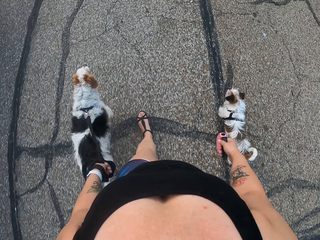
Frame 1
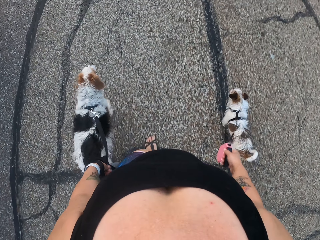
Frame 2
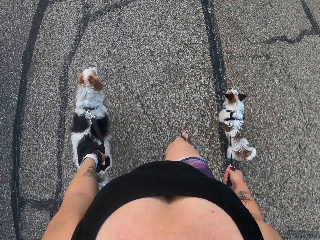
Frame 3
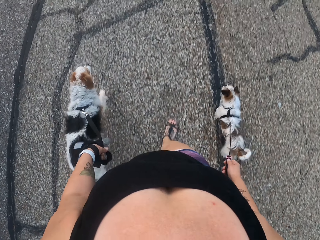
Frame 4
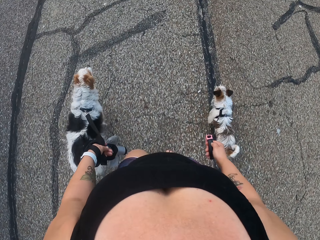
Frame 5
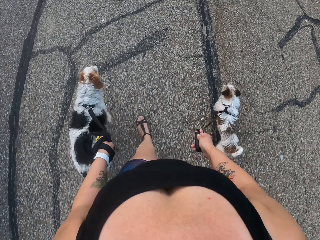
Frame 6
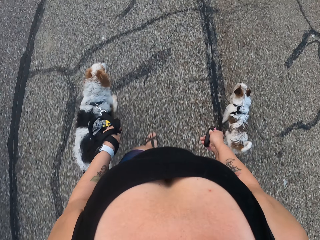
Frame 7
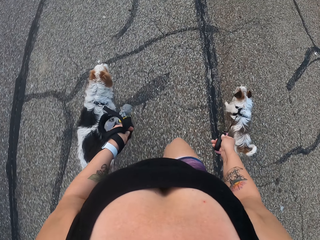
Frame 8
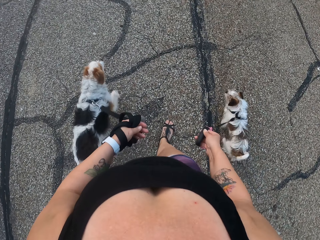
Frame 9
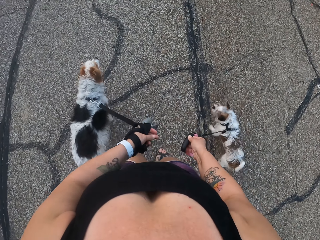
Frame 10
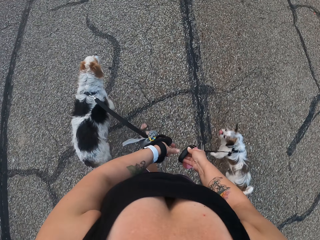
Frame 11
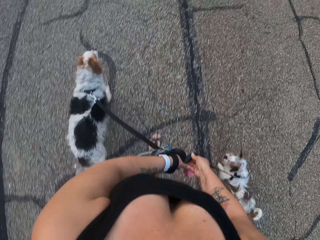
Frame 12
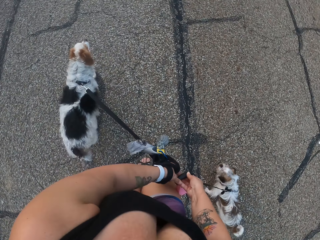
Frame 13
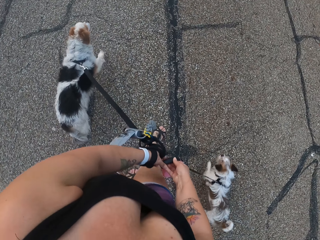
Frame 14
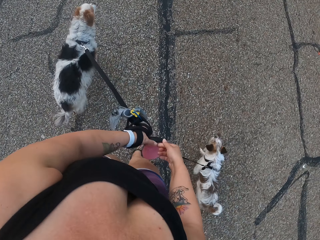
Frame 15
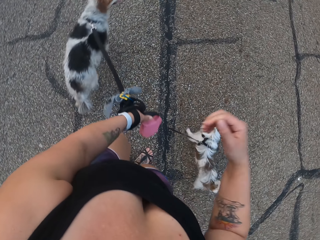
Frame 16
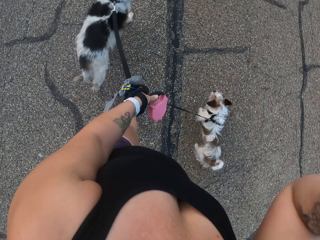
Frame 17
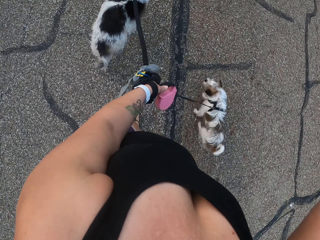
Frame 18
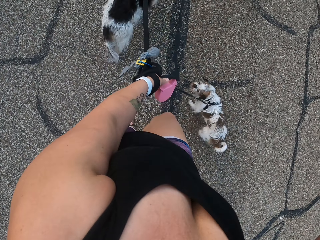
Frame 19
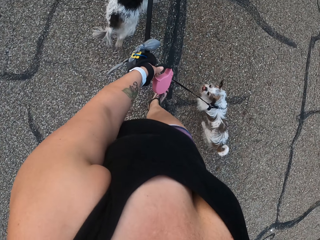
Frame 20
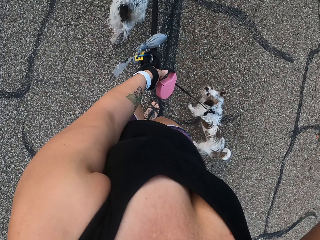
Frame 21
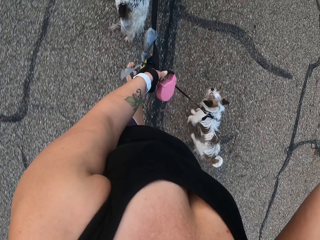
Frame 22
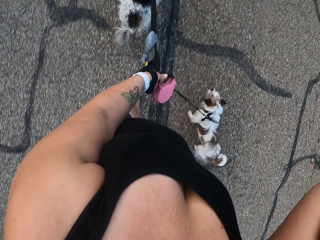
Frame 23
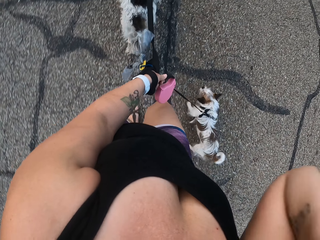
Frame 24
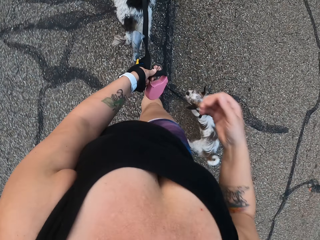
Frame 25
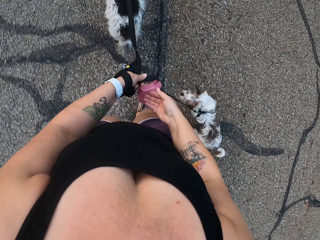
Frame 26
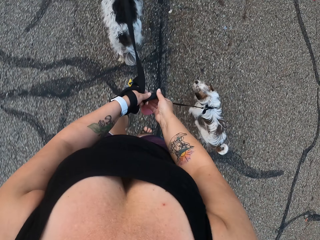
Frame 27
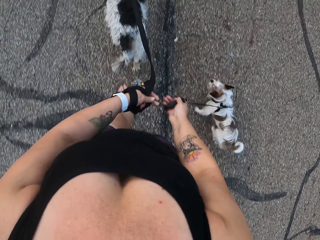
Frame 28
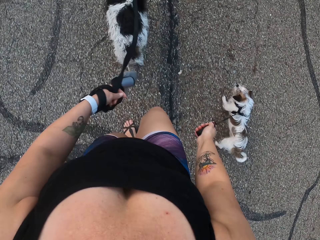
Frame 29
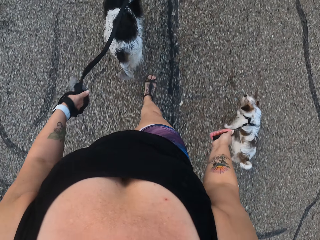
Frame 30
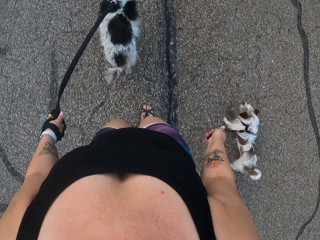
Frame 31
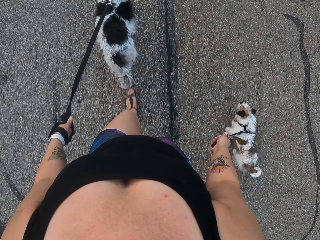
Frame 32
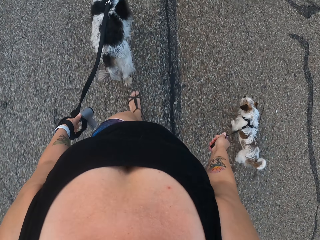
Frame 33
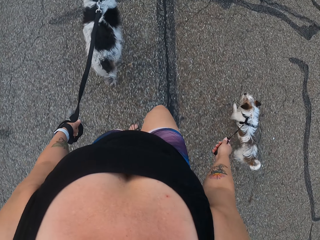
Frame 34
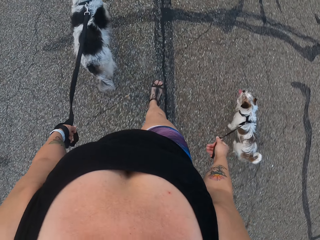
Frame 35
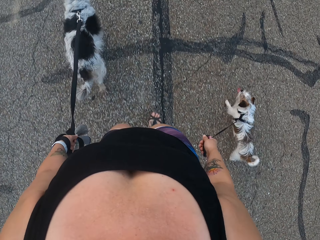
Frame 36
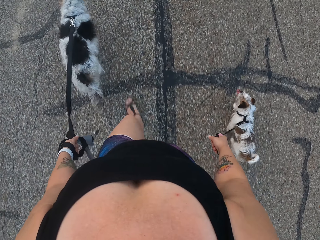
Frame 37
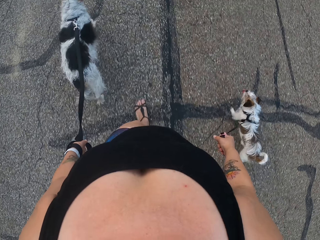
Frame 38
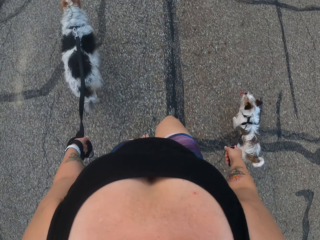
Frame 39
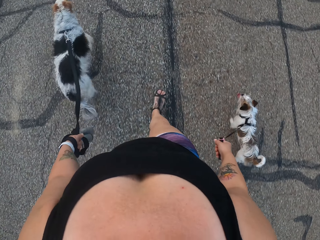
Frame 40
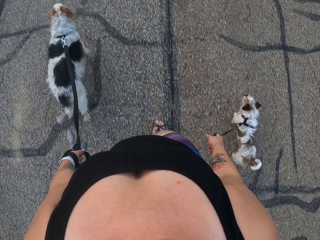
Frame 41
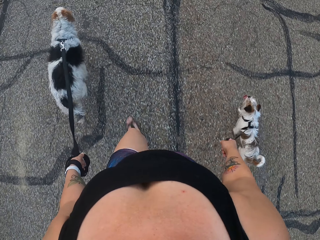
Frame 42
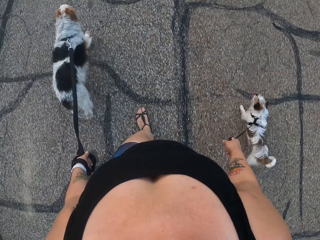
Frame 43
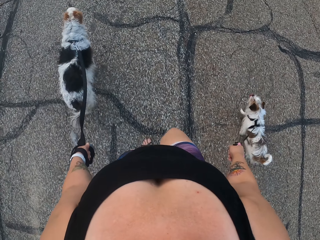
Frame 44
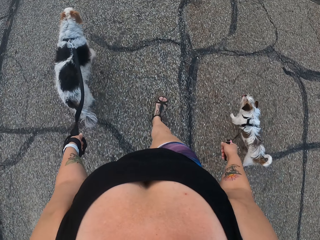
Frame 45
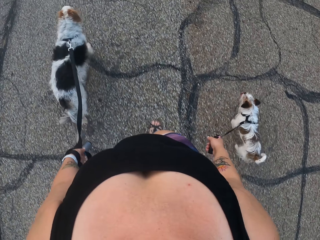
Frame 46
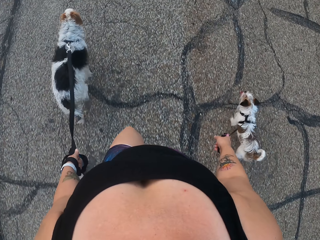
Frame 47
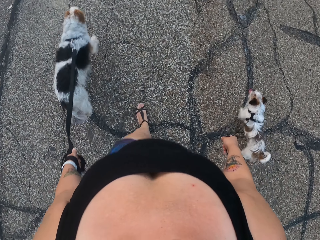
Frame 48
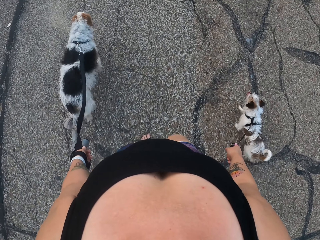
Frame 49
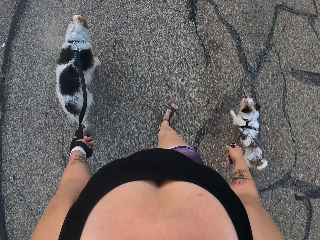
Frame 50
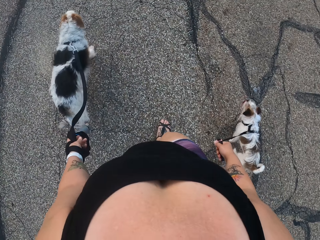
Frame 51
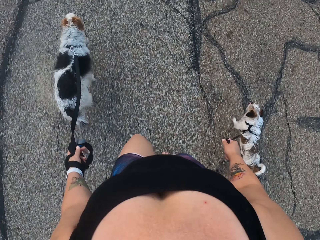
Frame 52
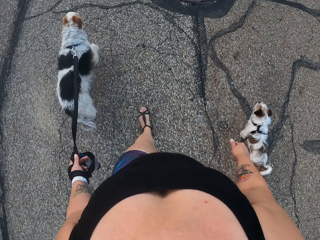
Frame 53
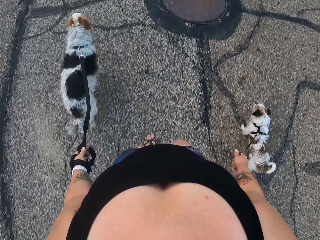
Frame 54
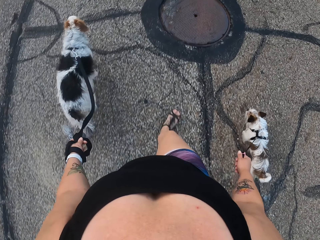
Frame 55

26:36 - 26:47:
The camera wearer shifts the dog rope in the right hand to the left hand. She holds the dog rope in one hand. She lifts her hand to her head on the way and drops the hand back. She shifts the dog rope from left to right. She holds the dog rope with two hands. She pulls the dogs along the road.

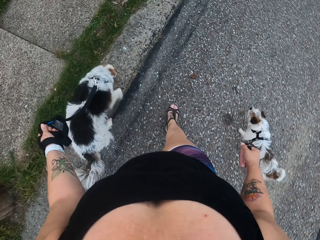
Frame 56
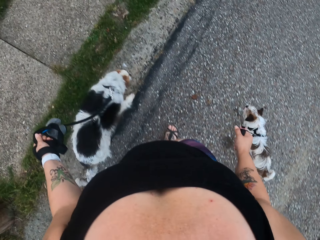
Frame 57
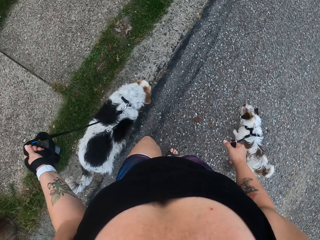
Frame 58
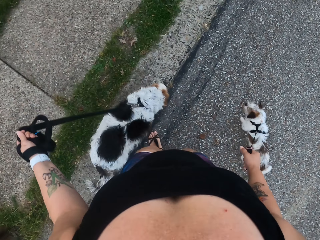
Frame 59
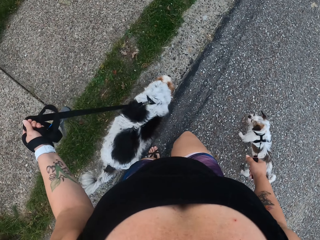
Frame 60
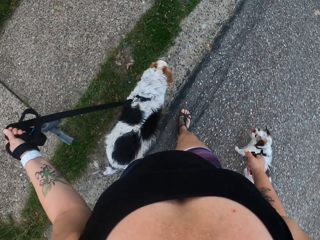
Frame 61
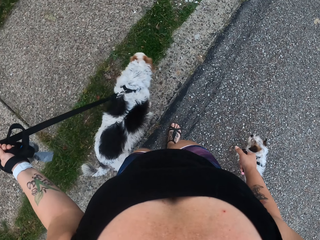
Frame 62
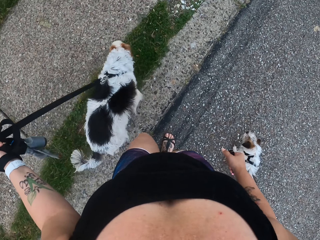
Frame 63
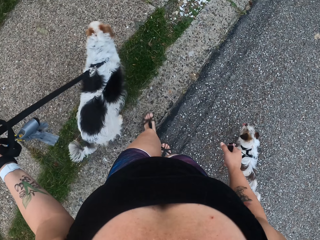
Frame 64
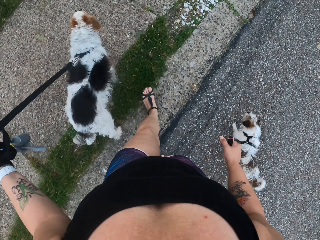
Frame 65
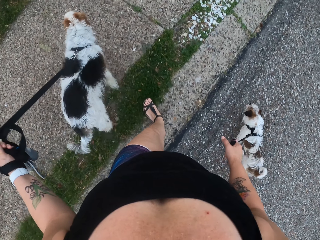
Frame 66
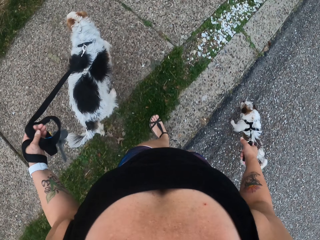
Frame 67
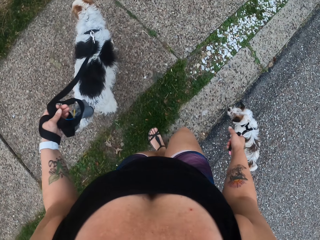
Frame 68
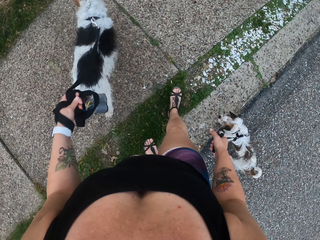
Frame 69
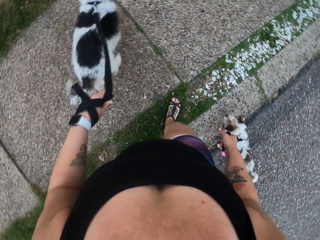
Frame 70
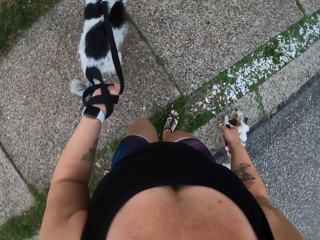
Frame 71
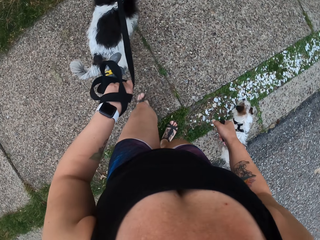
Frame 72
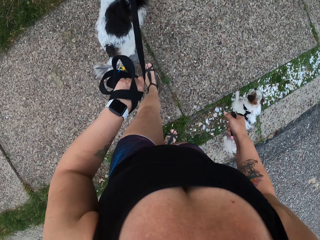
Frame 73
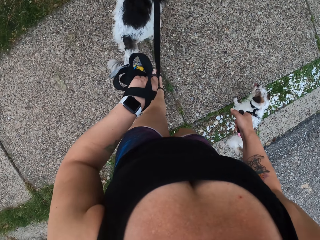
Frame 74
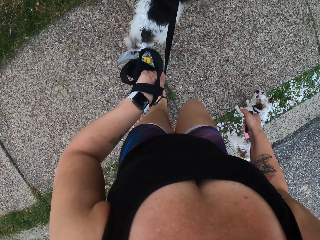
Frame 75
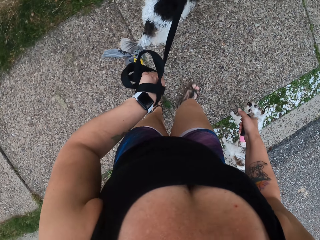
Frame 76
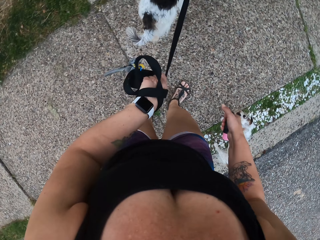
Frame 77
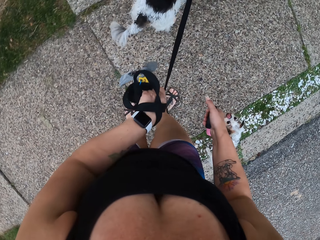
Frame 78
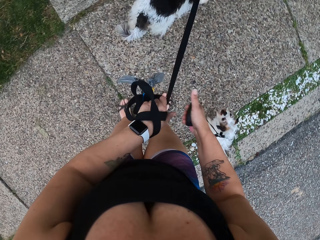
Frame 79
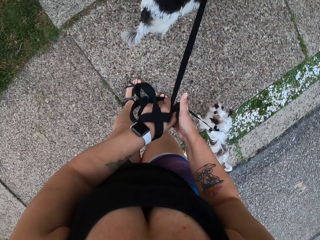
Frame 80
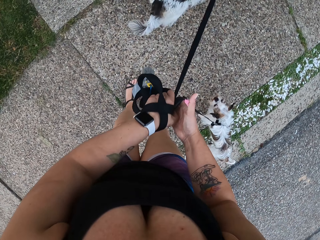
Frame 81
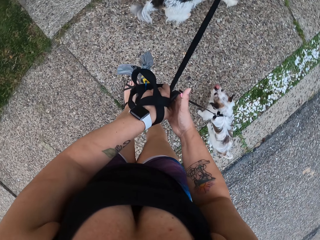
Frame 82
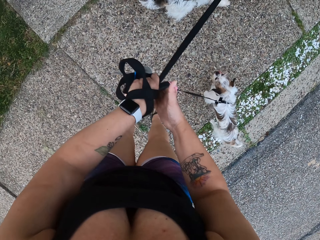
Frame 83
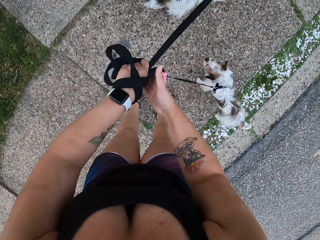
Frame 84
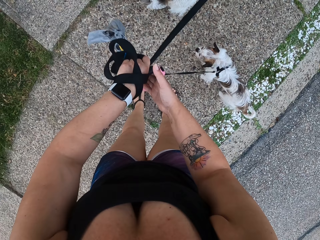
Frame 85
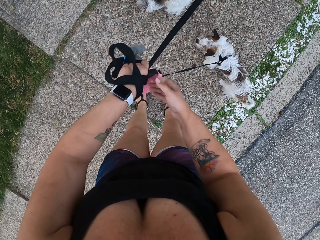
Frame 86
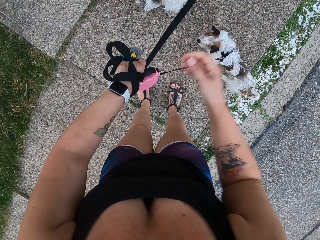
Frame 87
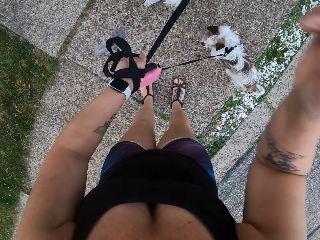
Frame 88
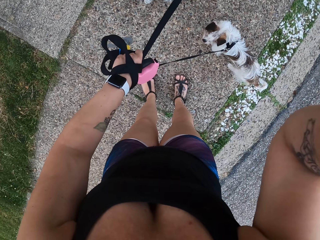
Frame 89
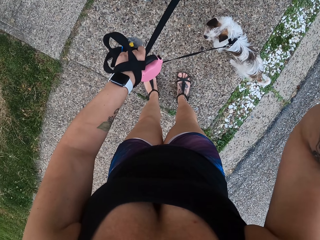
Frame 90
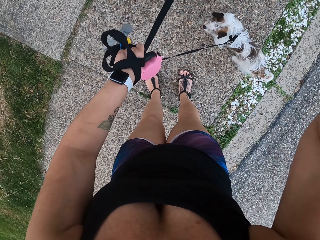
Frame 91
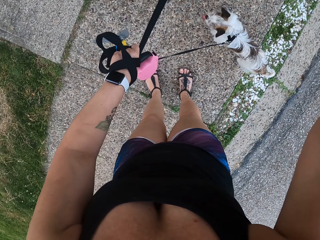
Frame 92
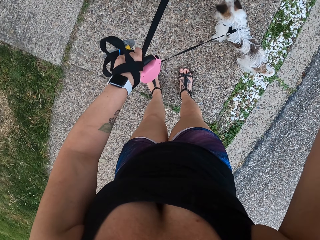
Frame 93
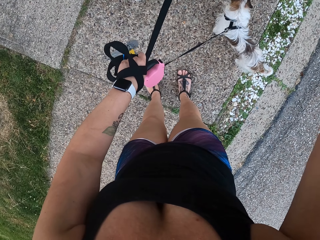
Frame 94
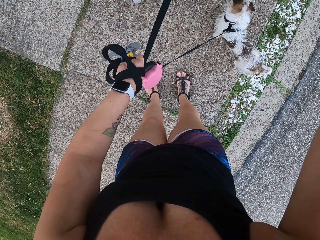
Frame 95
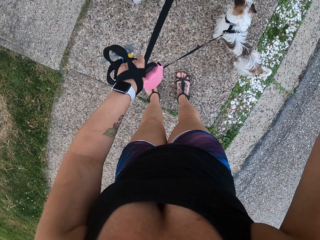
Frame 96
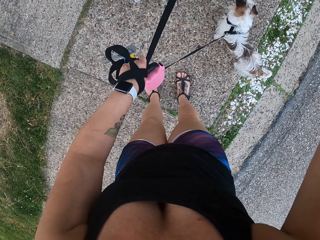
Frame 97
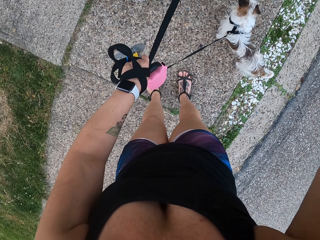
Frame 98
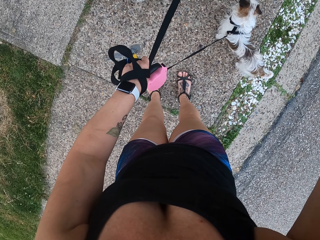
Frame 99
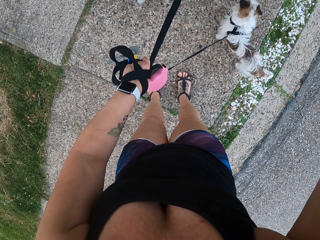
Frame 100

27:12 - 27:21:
The camera wearer pulls the dogs on the footpath. They stand on the footpath with the dogs. They shift the dog rope in the right hand to the left hand. They hold the dog rope in one hand. They lift a hand to the head.
